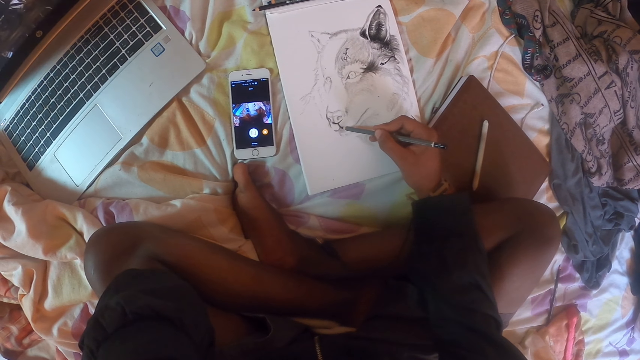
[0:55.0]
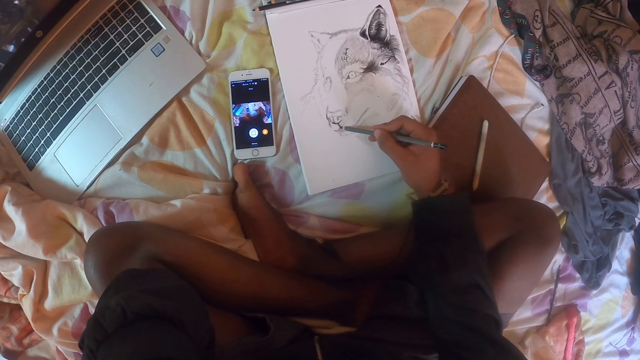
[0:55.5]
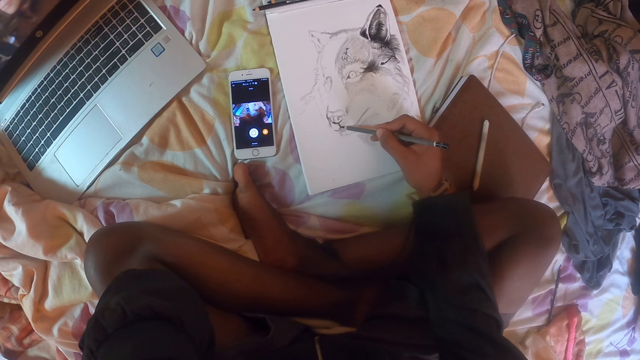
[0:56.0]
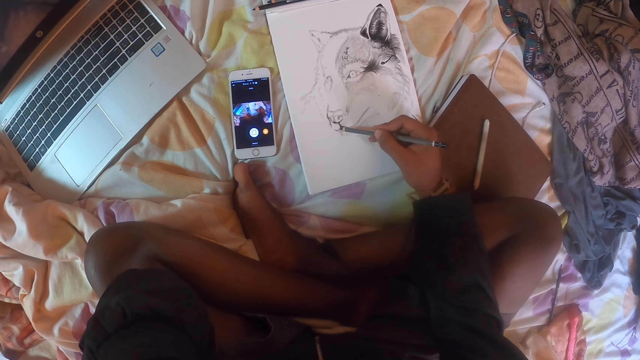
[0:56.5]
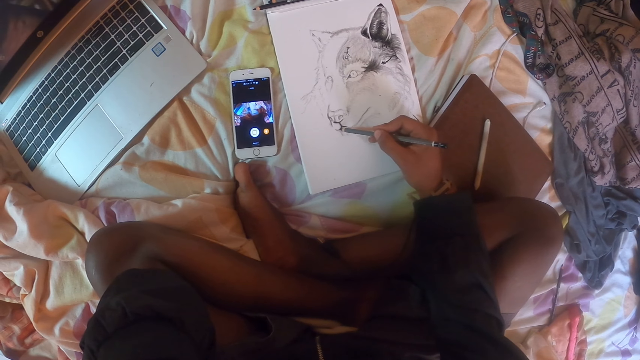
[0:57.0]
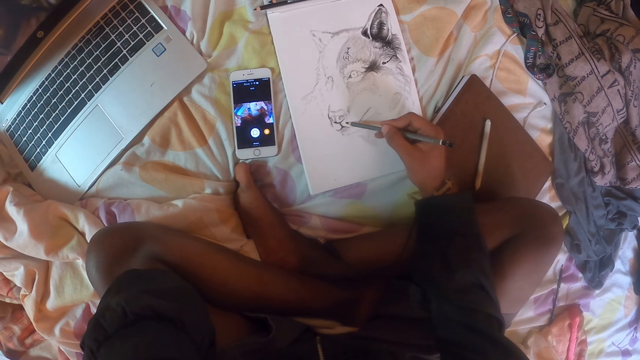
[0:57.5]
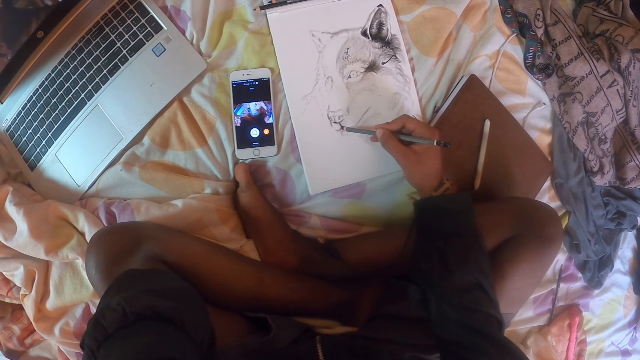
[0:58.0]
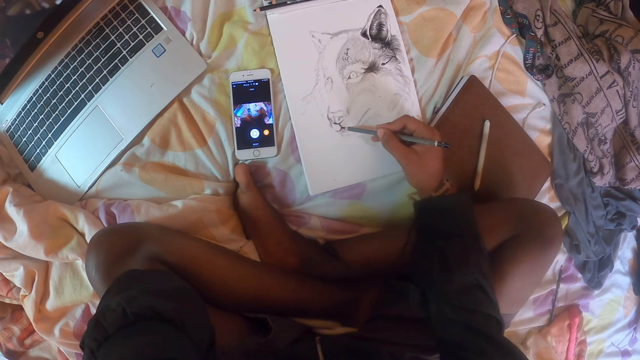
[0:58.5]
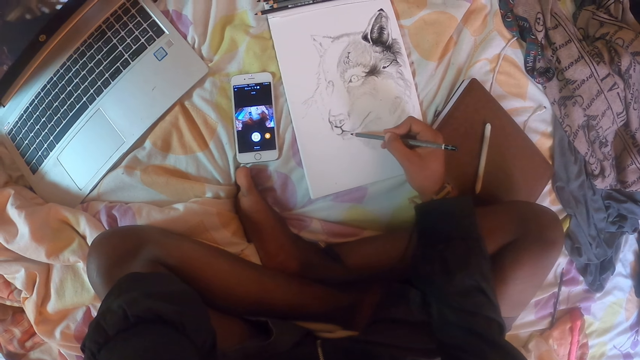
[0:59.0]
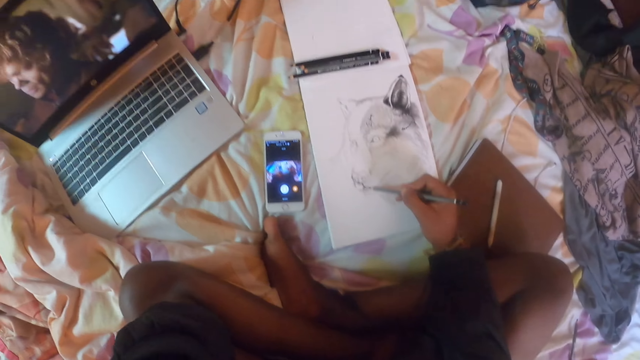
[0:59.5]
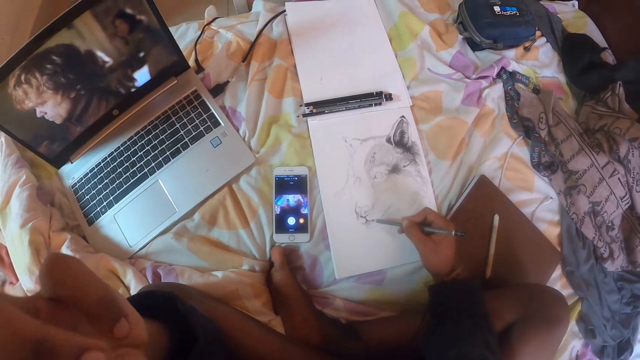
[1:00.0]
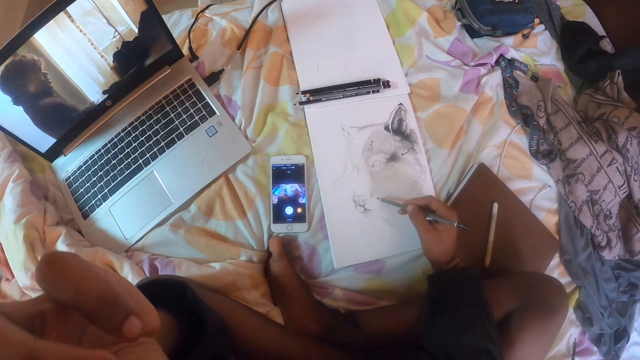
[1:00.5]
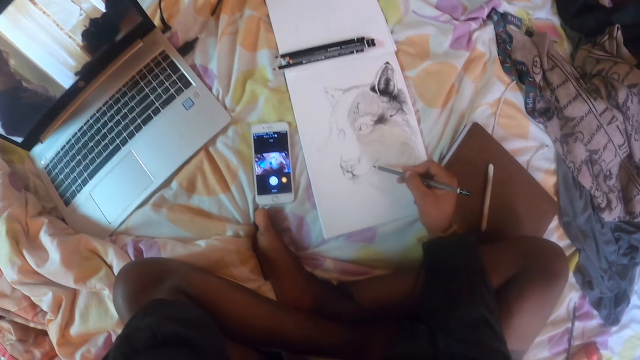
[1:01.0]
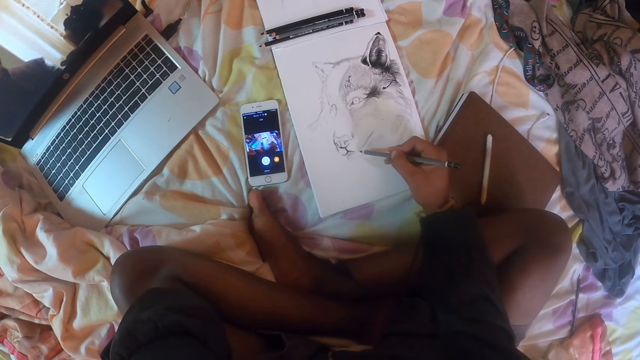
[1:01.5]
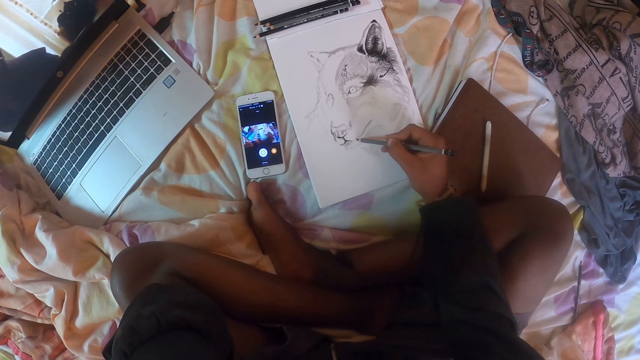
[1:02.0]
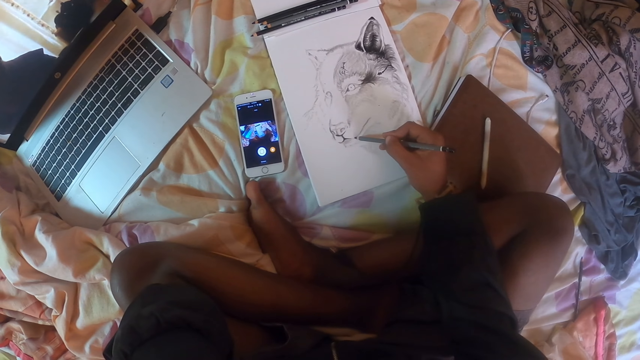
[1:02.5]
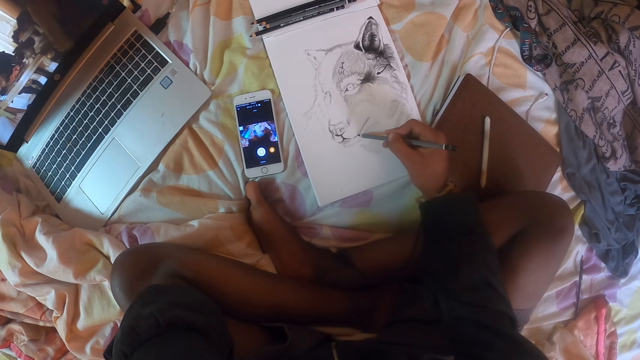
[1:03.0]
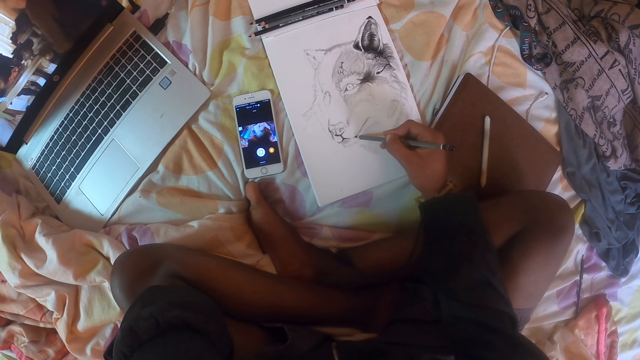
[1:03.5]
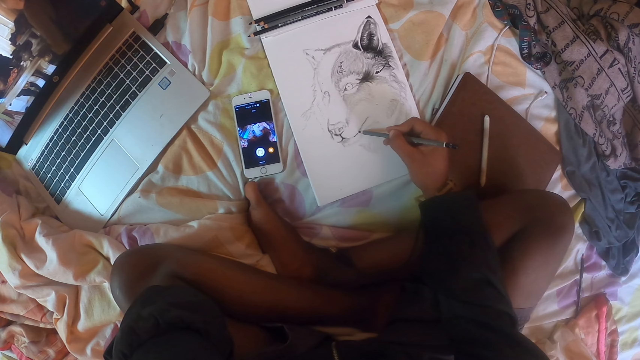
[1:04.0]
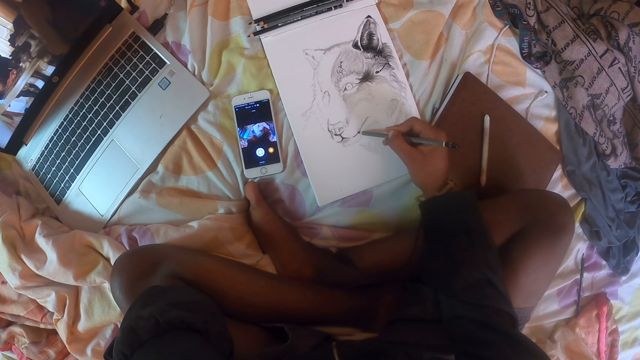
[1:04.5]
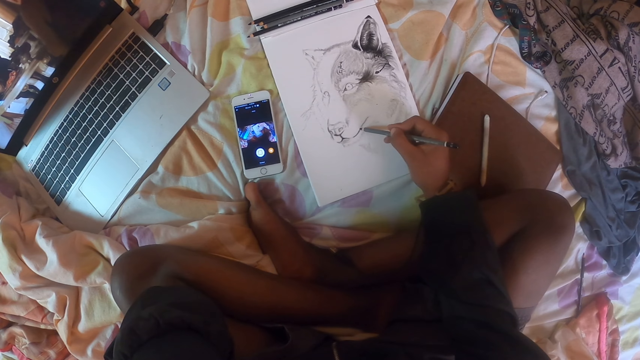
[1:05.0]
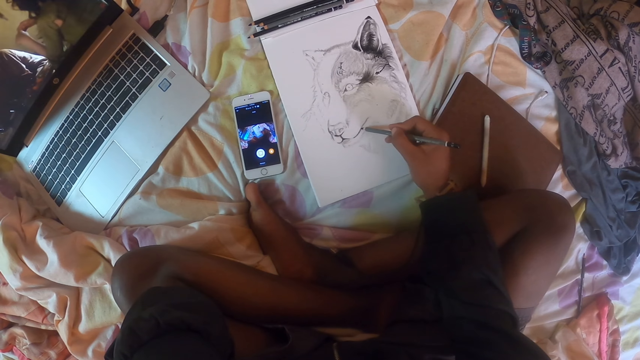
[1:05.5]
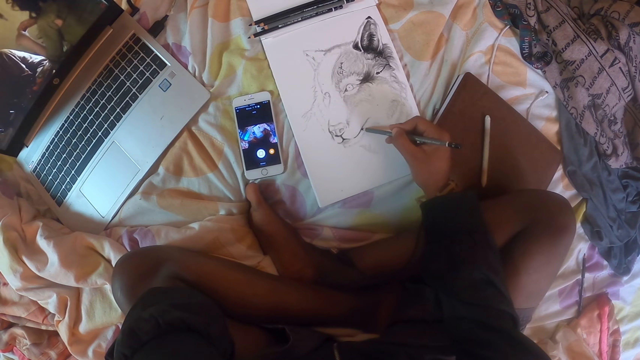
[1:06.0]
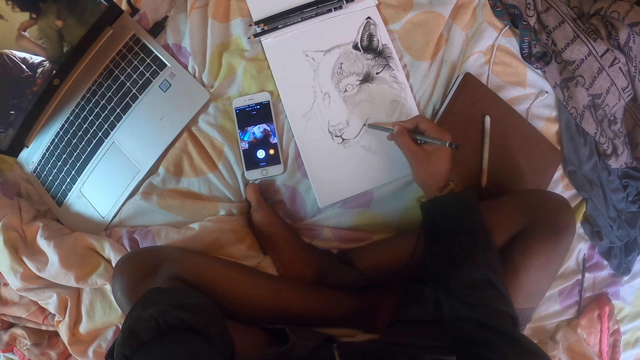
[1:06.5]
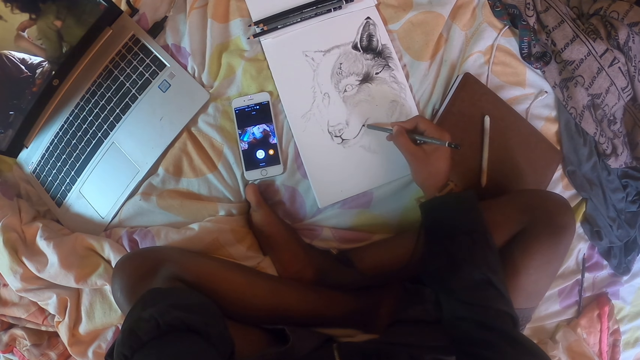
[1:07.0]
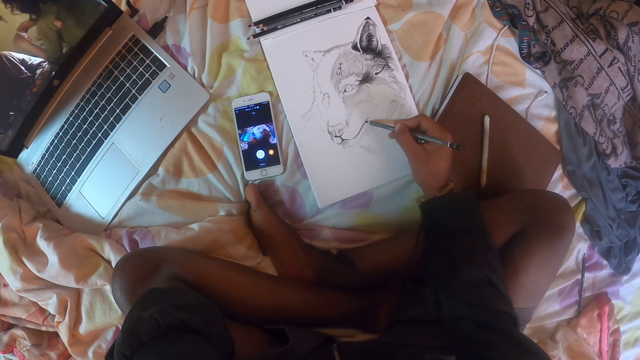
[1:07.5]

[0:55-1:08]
The camera wearer moves the pencil away from the picture. They raise their left hand. They draw using a drawing pencil.

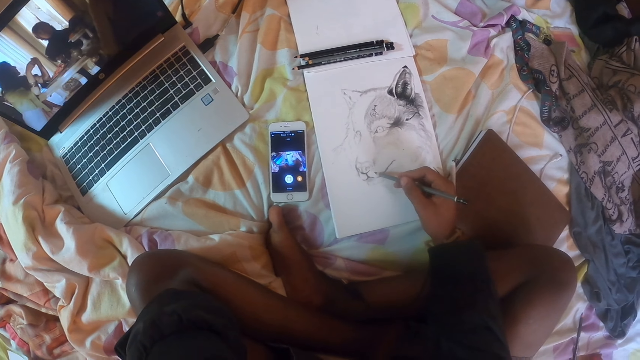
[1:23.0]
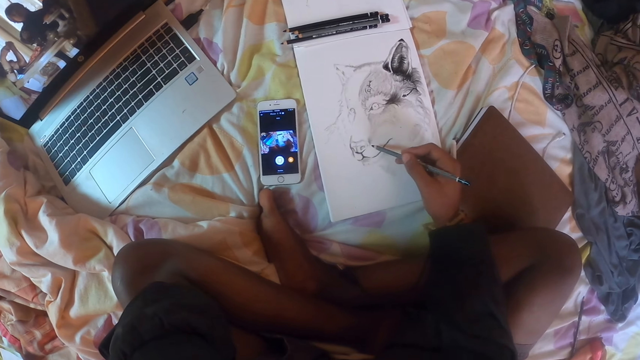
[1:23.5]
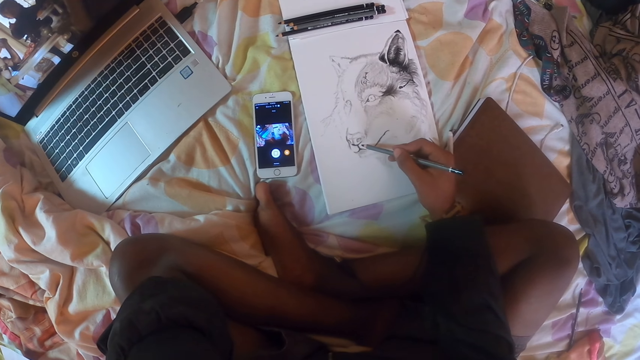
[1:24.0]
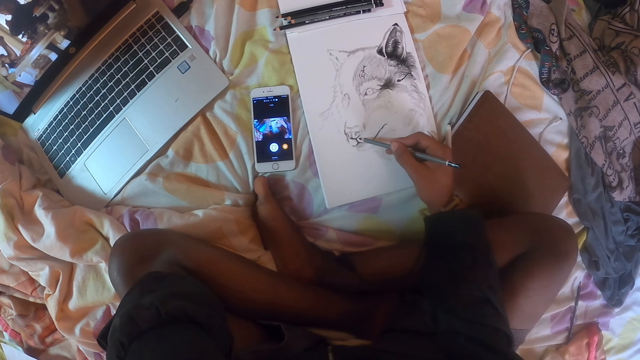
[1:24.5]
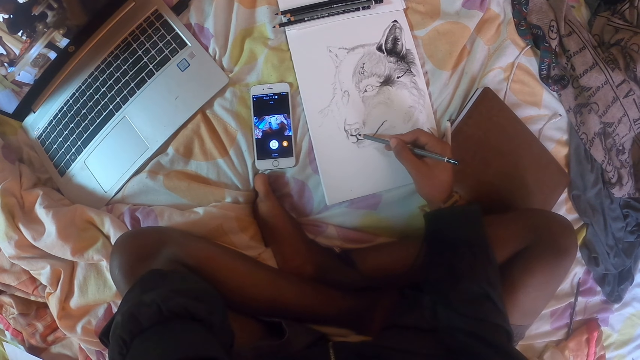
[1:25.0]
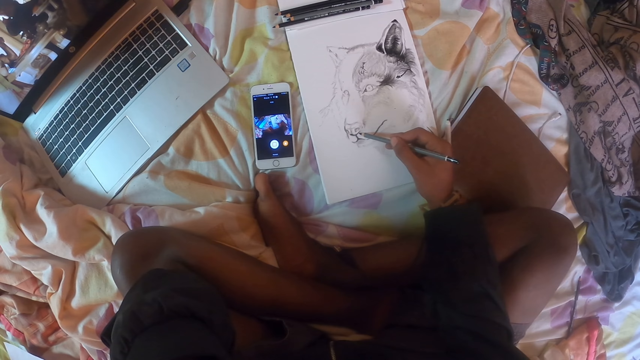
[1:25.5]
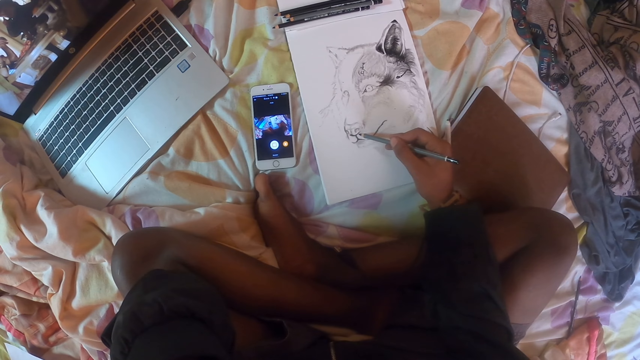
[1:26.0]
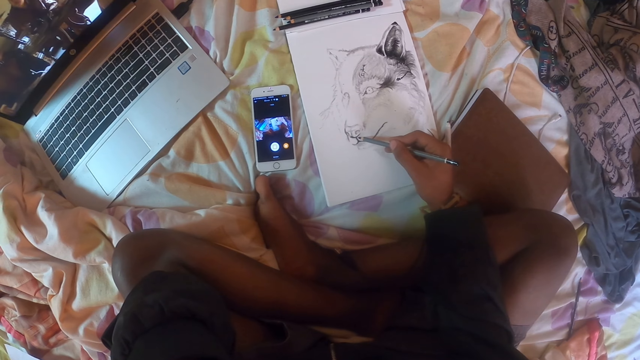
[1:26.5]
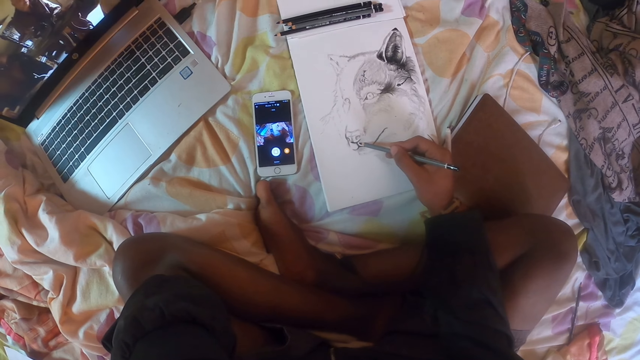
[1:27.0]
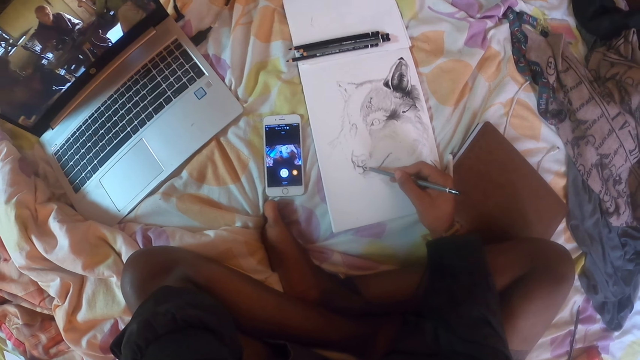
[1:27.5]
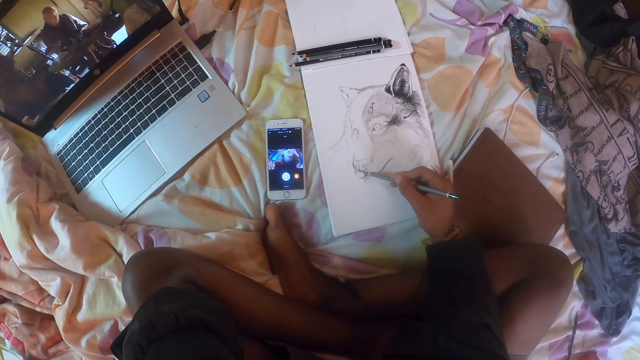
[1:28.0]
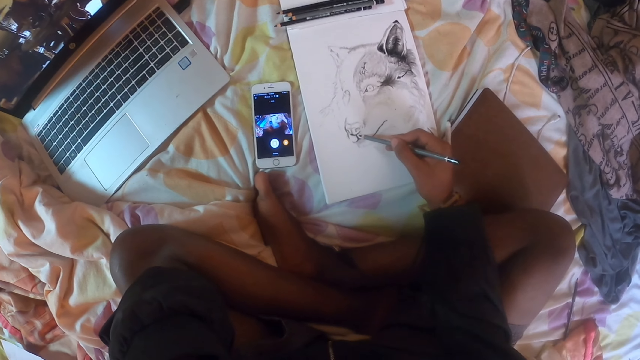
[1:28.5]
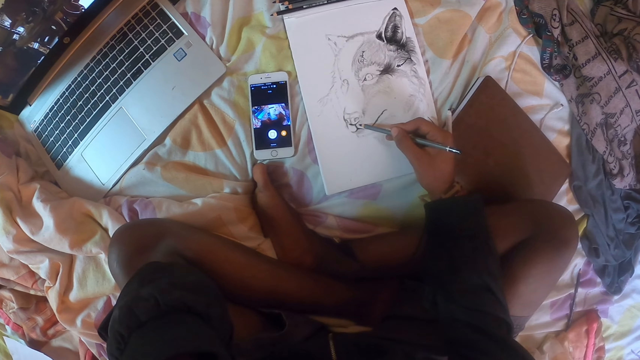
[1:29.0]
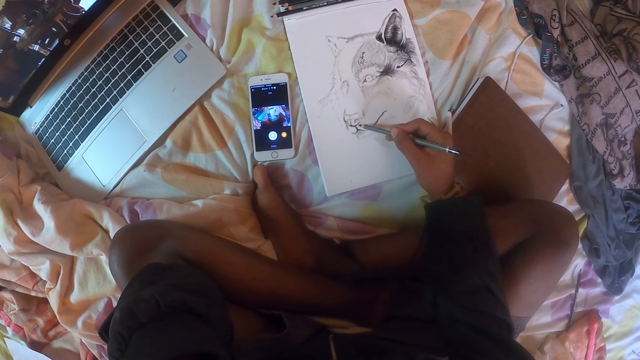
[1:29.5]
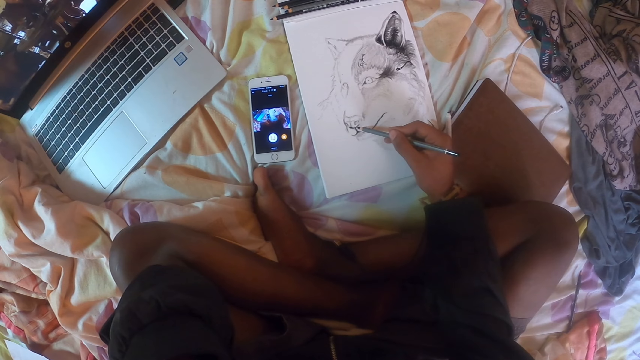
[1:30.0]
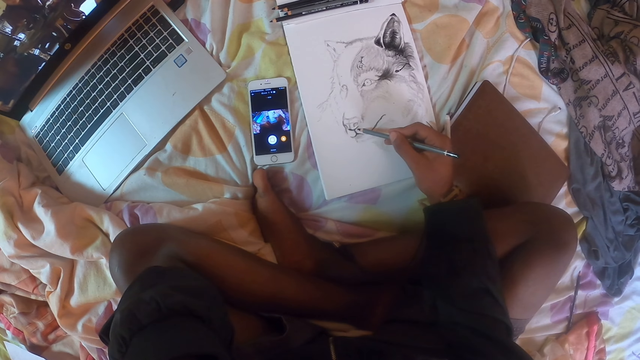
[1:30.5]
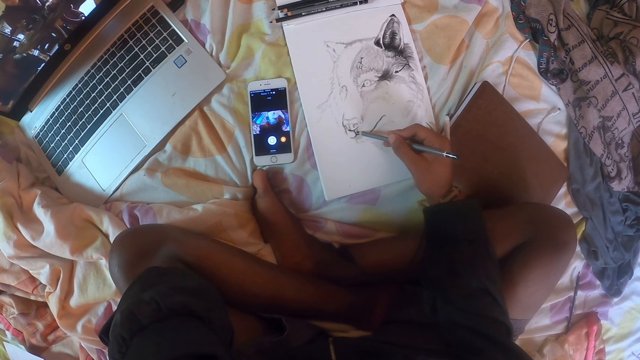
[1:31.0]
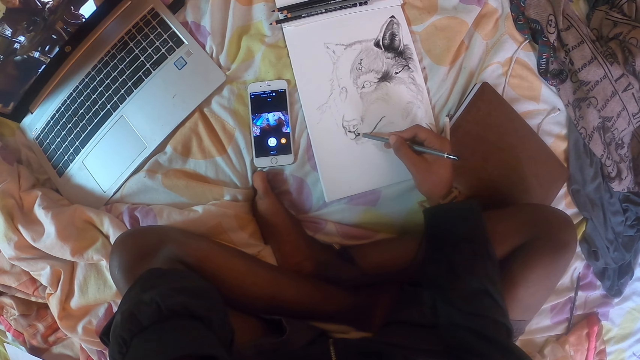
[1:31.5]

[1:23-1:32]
The camera wearer moves the pencil away from the picture. They draw using a drawing pencil.
